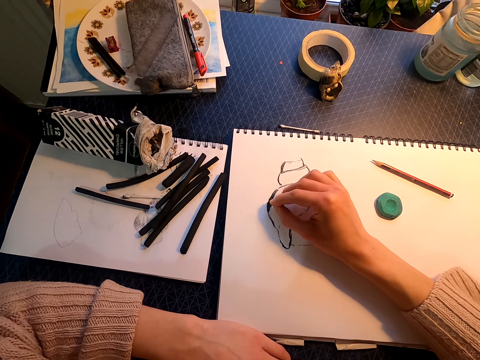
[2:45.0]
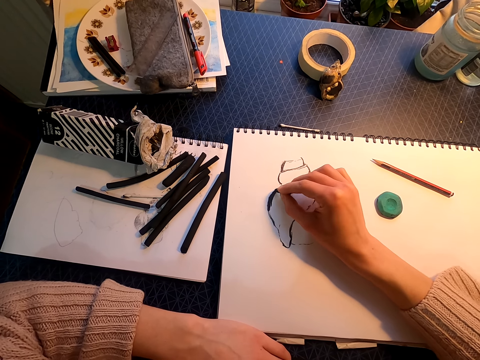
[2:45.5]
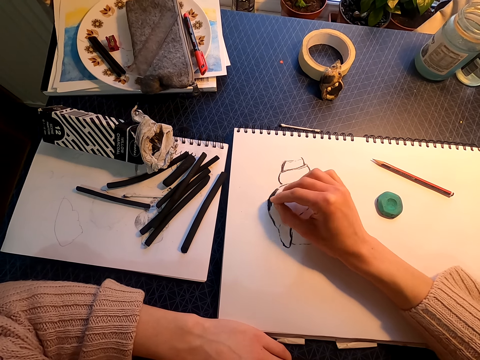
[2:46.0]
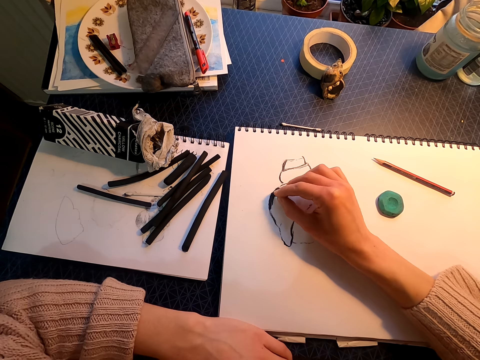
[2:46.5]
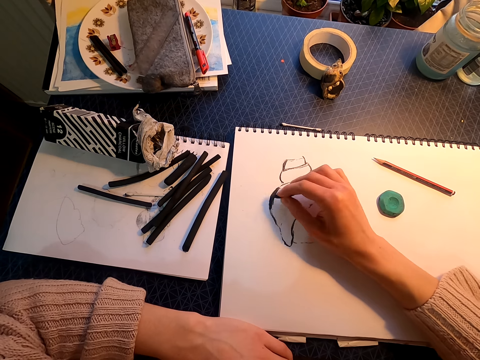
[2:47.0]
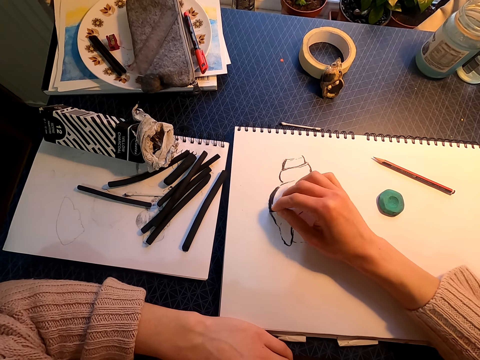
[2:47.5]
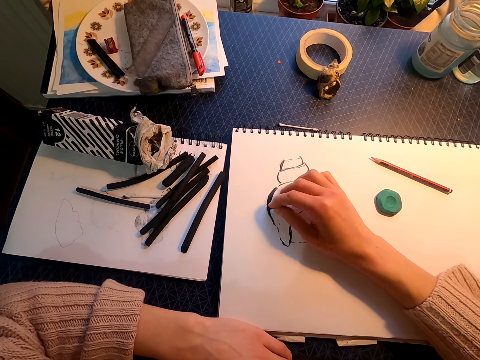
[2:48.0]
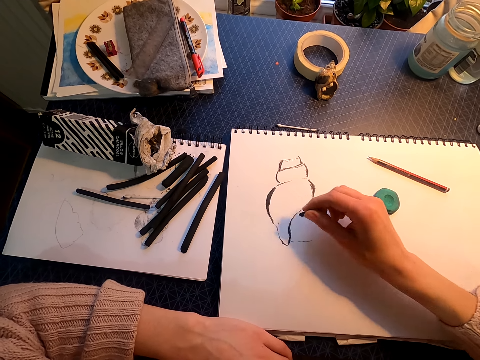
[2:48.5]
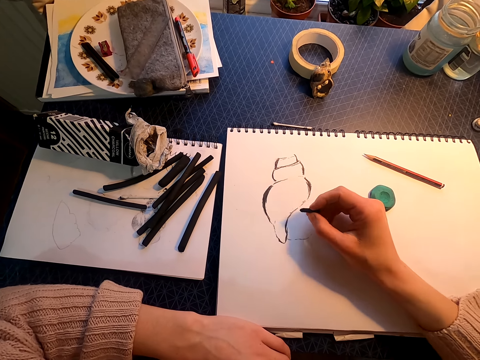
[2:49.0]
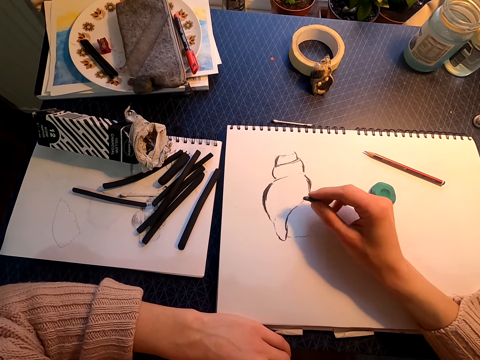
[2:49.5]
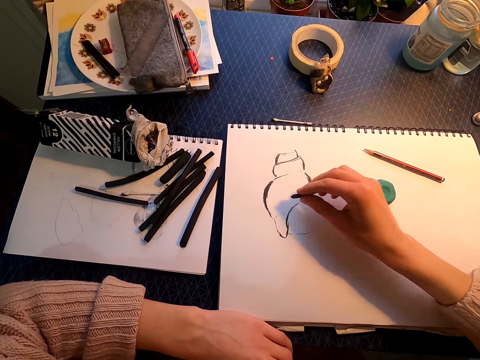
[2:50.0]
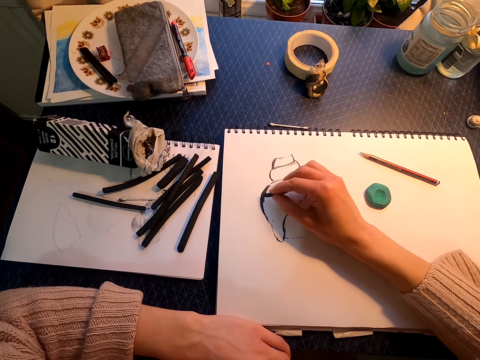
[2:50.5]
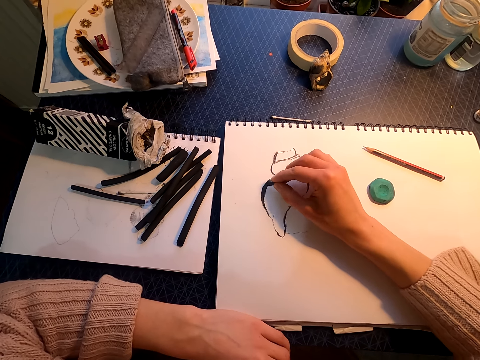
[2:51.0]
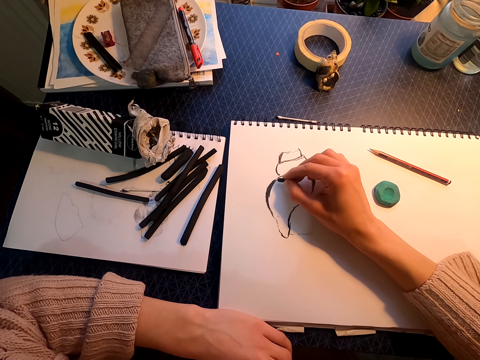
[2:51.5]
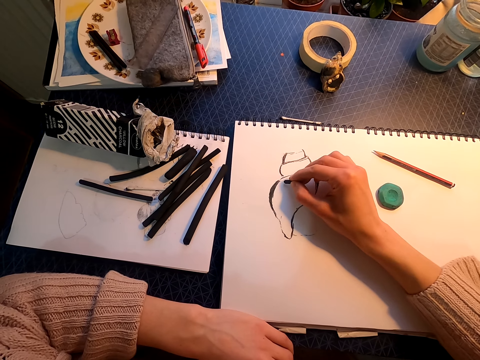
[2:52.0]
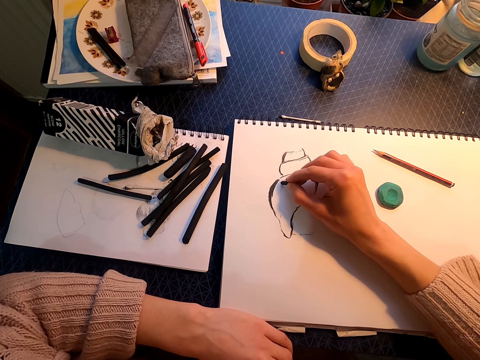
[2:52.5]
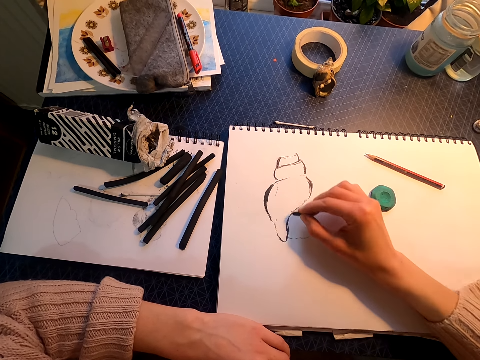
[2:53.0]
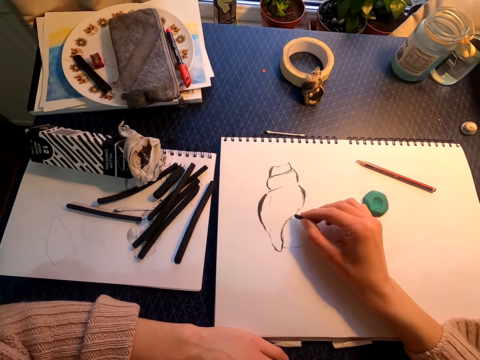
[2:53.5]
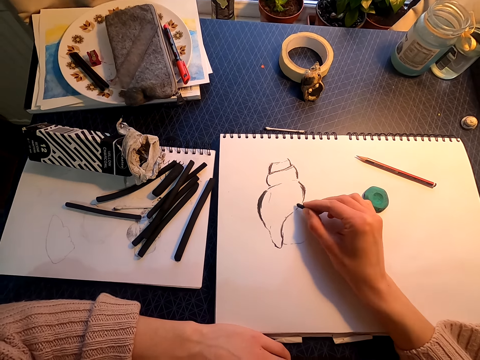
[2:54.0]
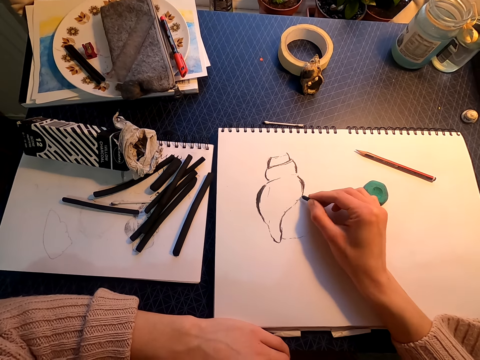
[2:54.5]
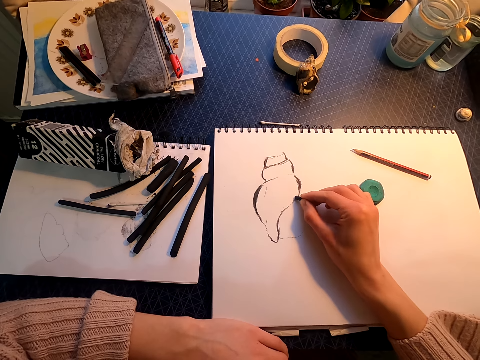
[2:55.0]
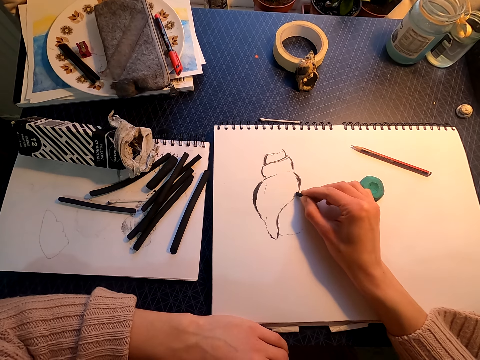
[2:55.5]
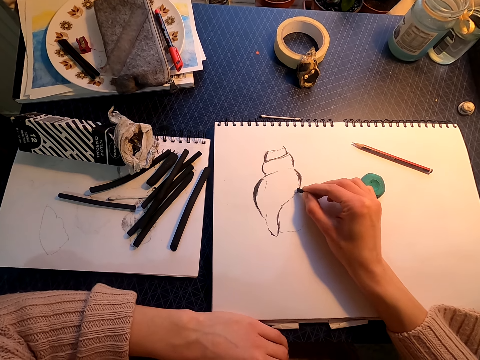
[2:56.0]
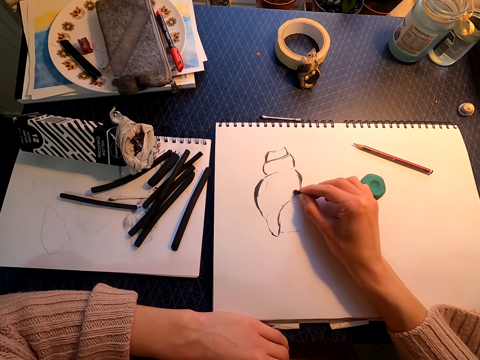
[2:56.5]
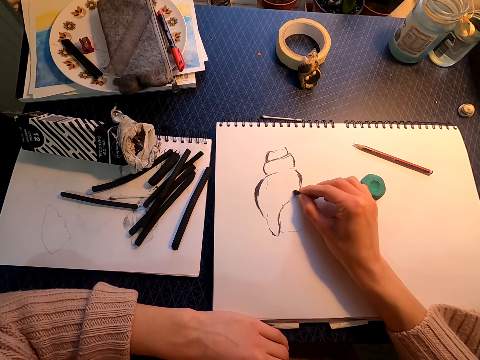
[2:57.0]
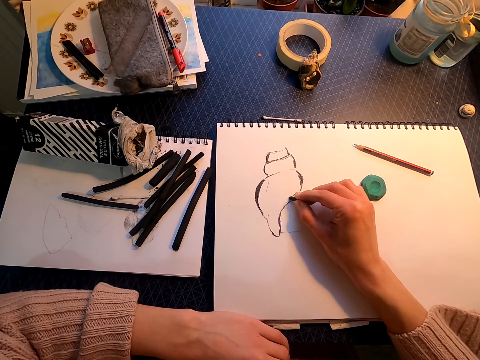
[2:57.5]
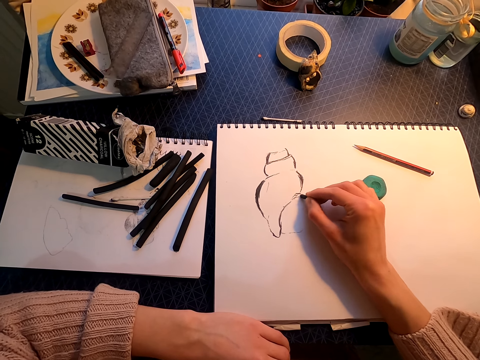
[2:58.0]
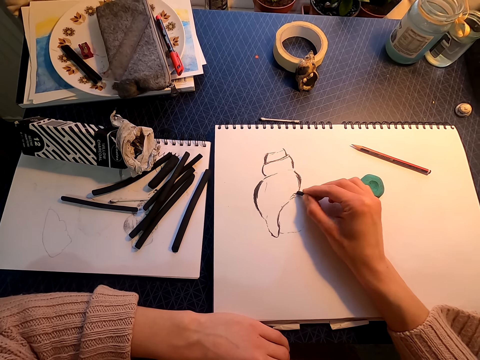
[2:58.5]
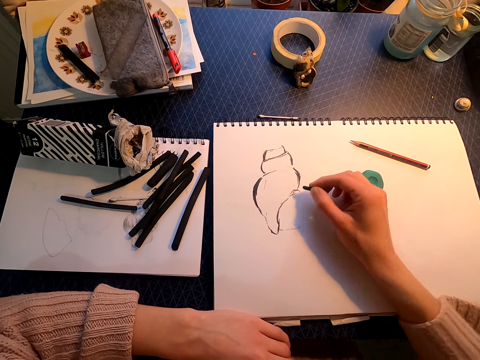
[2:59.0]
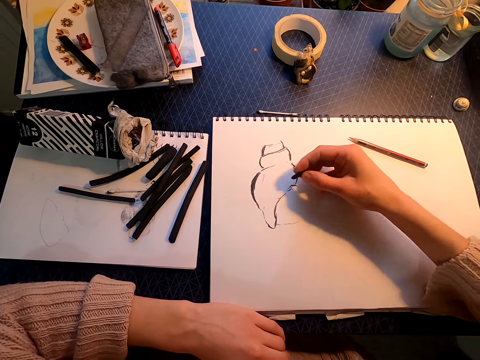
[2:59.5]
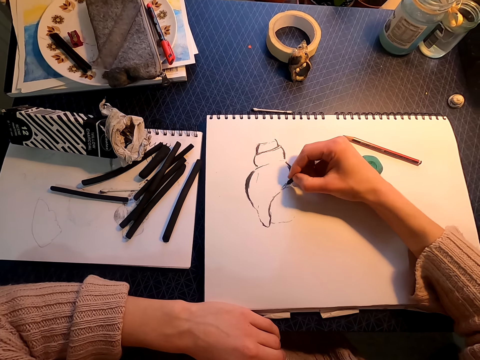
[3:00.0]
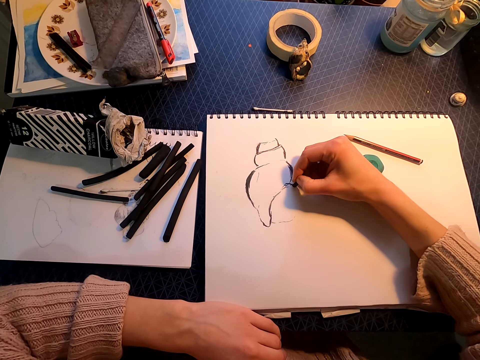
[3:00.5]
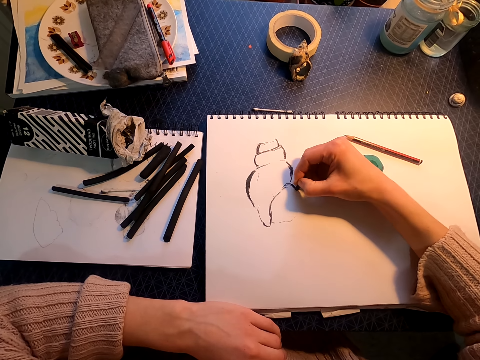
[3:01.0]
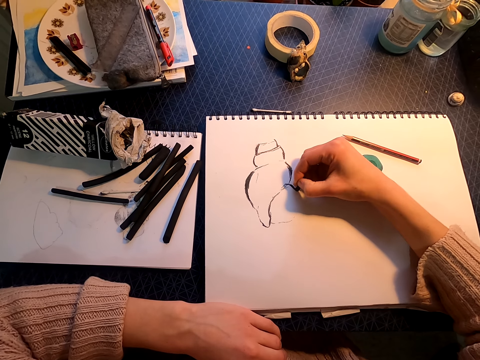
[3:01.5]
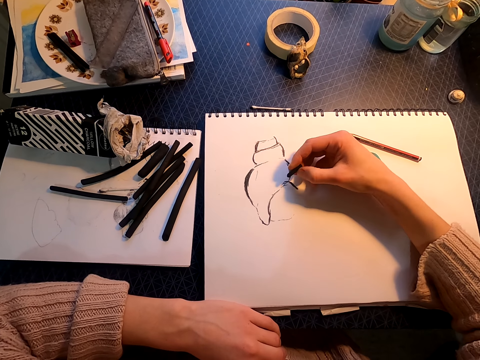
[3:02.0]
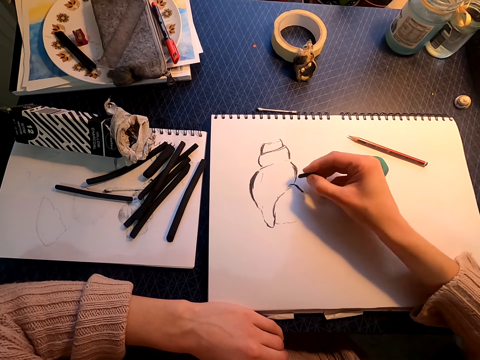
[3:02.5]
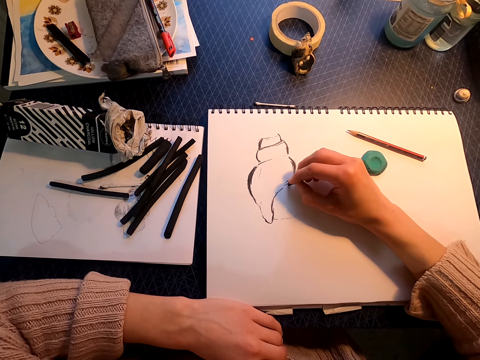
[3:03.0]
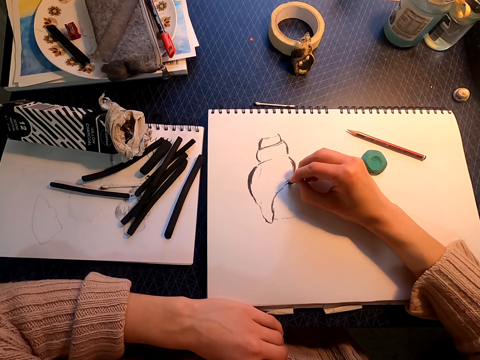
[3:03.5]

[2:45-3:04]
The camera wearer moves the right hand. They draw on a drawing book with a willow charcoal. They move the right hand. They draw on the drawing book with the willow charcoal. They move the right hand. They draw on the drawing book with the willow charcoal.

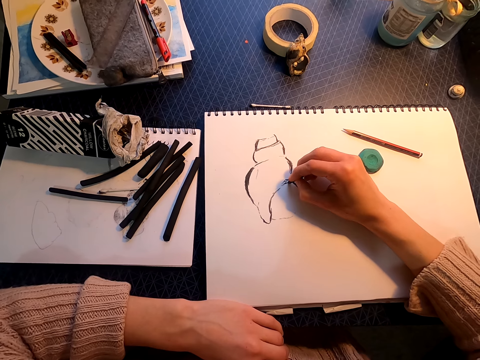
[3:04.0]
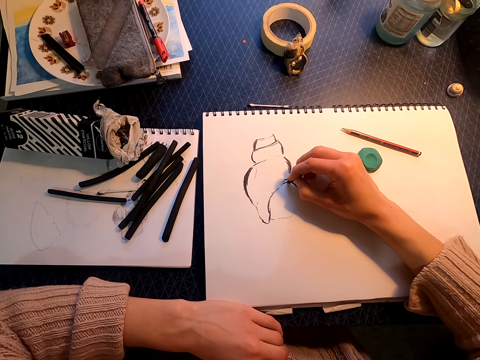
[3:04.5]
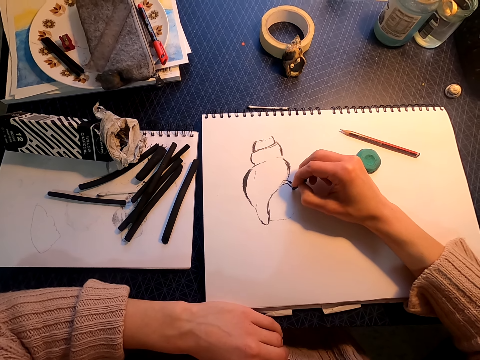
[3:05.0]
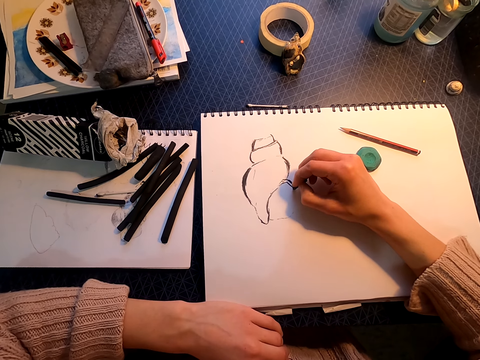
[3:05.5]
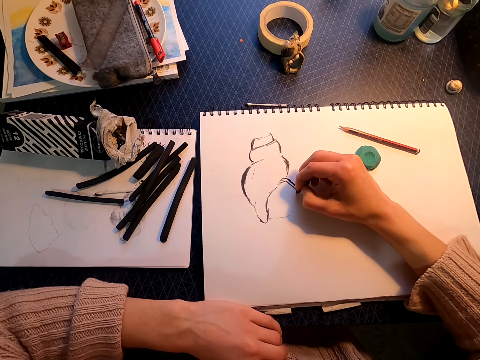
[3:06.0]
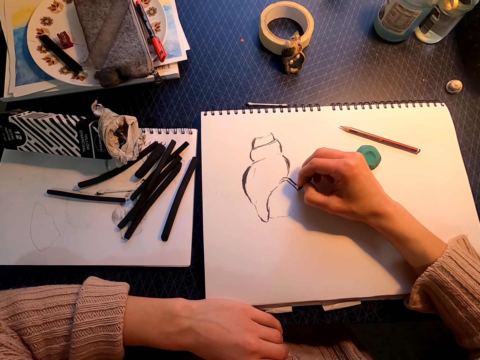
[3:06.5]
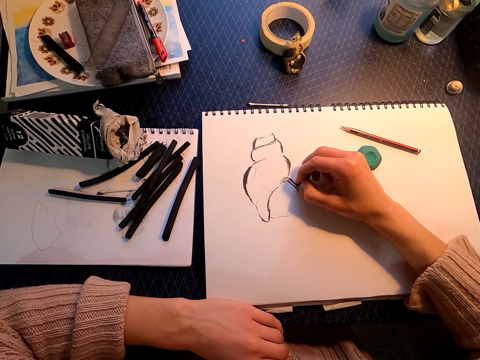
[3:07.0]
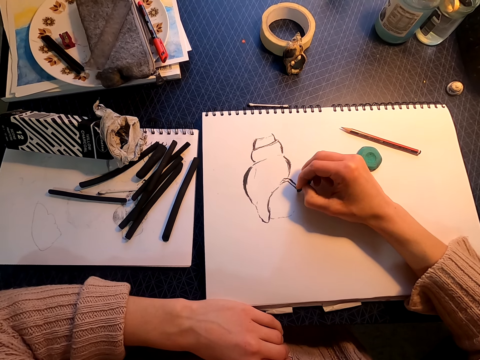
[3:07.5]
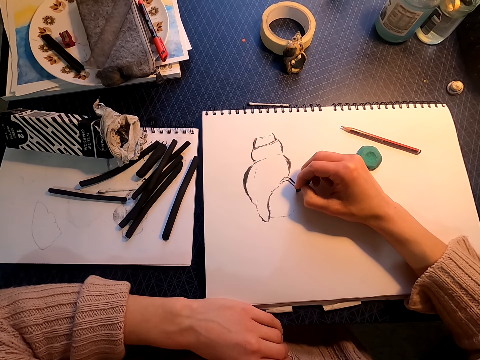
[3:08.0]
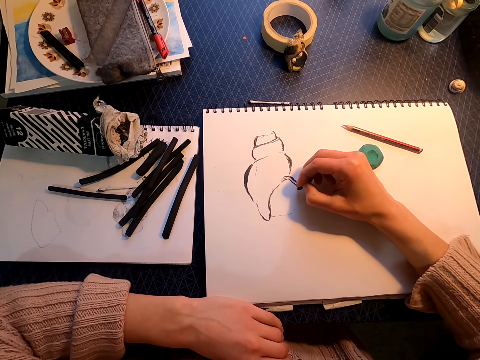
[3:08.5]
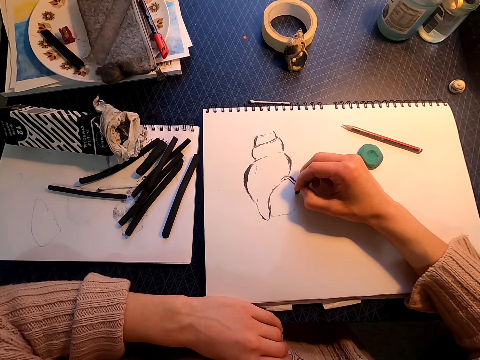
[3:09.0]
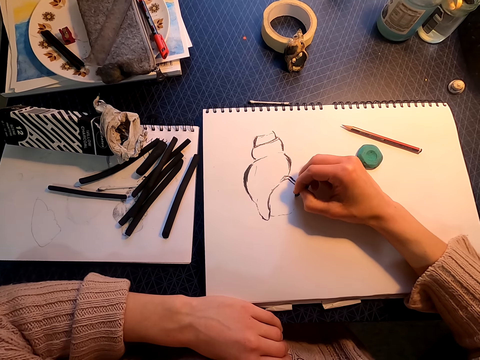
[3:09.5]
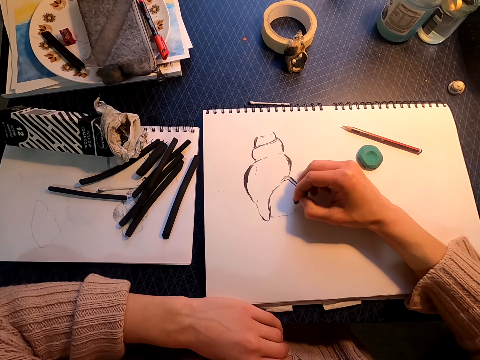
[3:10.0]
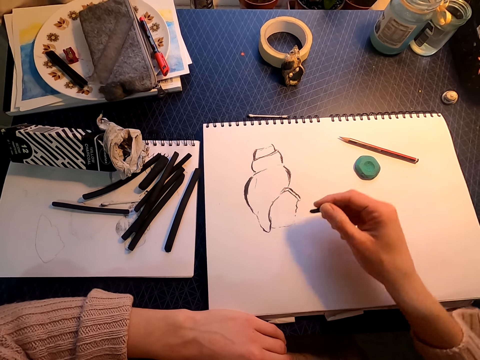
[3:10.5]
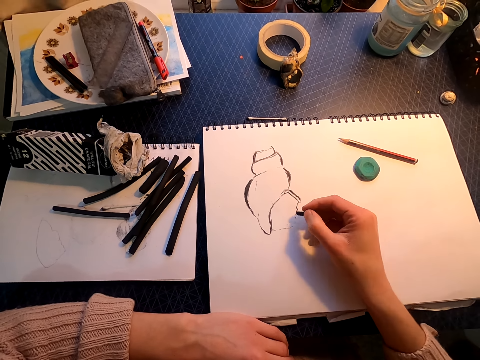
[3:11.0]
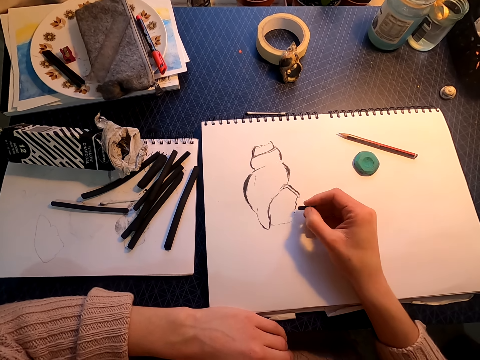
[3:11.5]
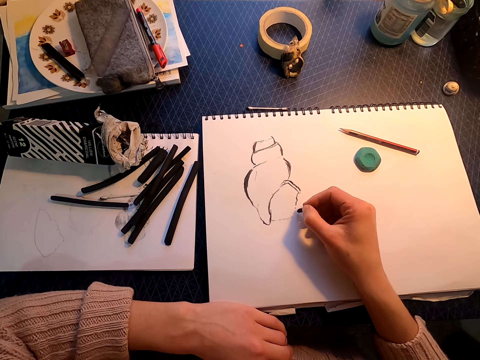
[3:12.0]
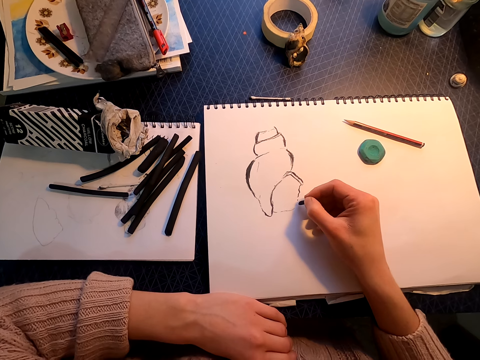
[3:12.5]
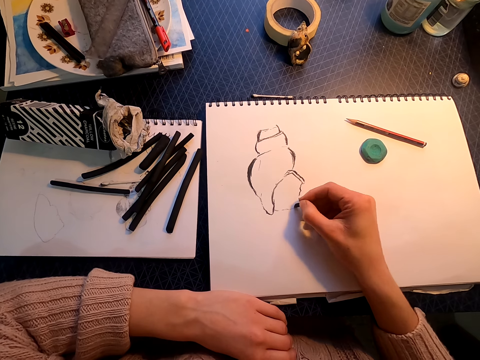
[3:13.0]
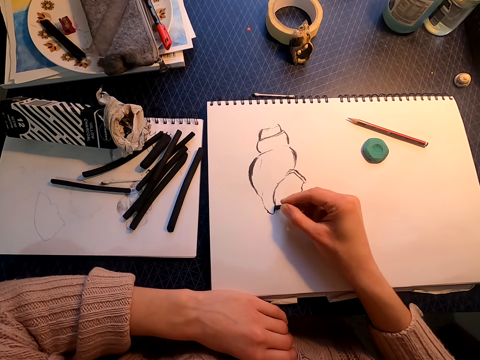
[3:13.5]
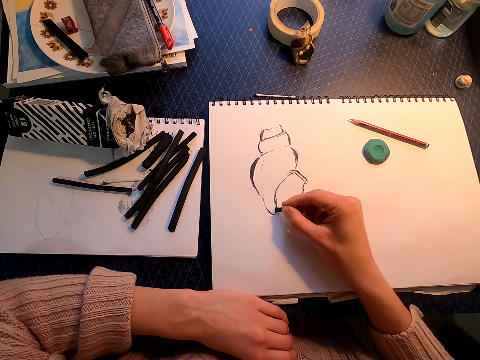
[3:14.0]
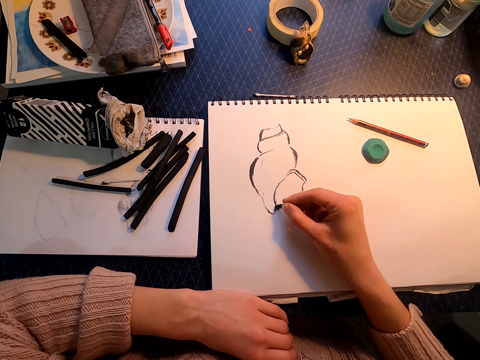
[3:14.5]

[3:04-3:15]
The camera wearer moves the right hand. They draw on a drawing book with a willow charcoal.
